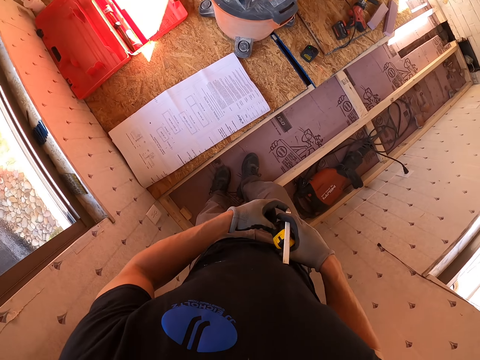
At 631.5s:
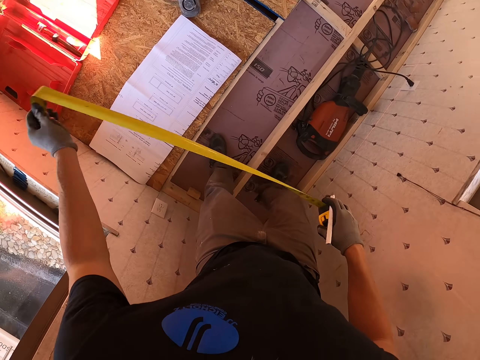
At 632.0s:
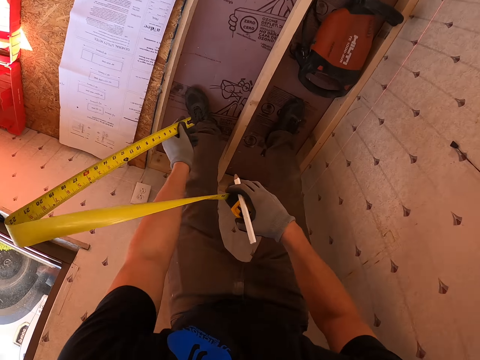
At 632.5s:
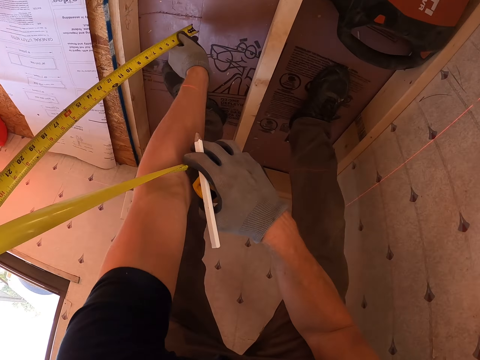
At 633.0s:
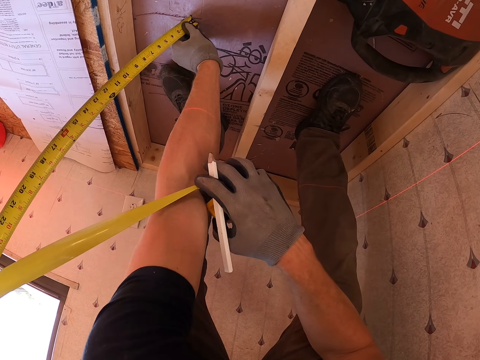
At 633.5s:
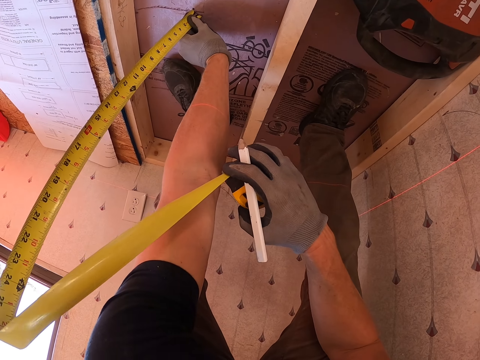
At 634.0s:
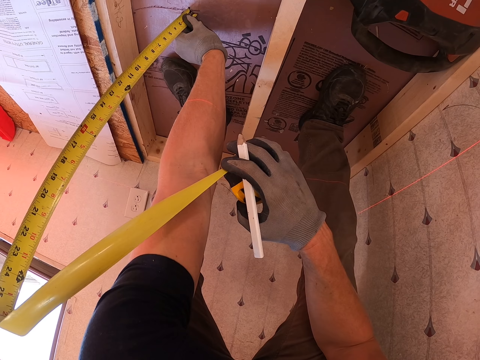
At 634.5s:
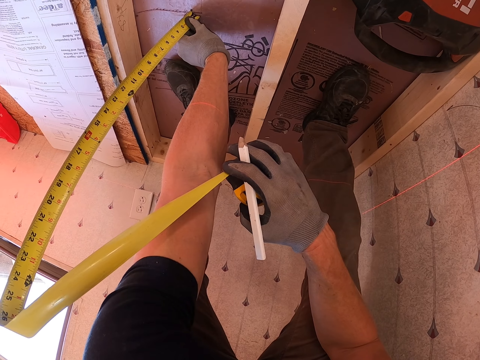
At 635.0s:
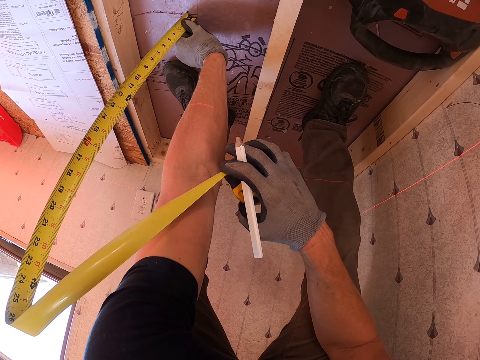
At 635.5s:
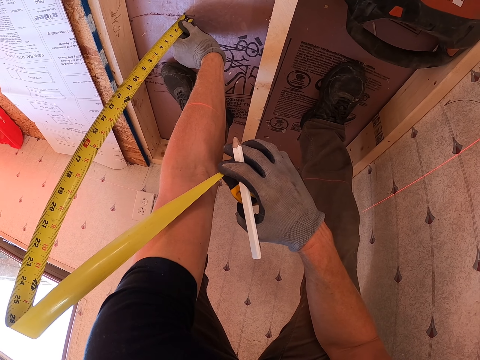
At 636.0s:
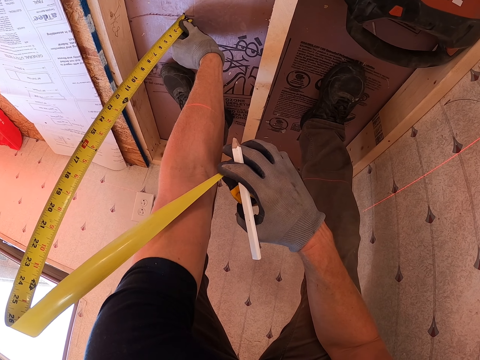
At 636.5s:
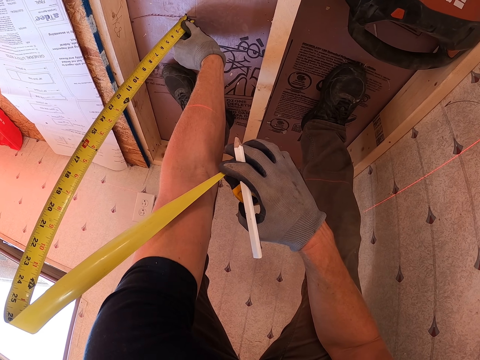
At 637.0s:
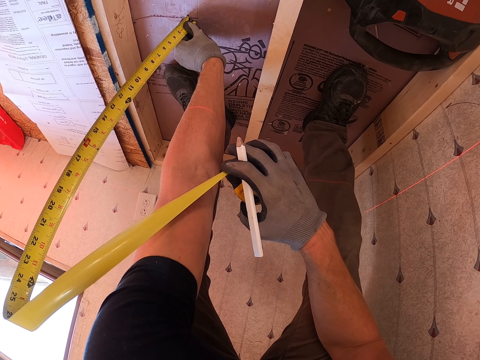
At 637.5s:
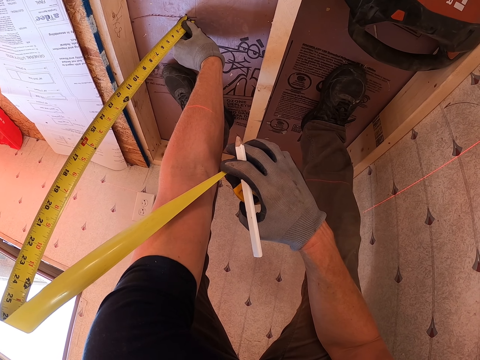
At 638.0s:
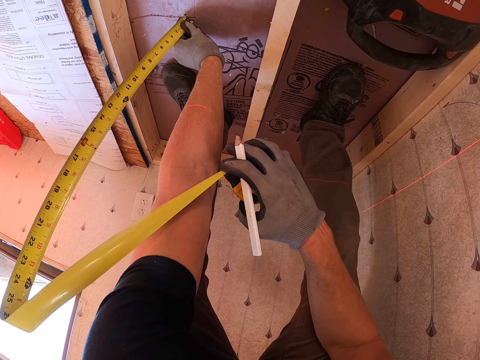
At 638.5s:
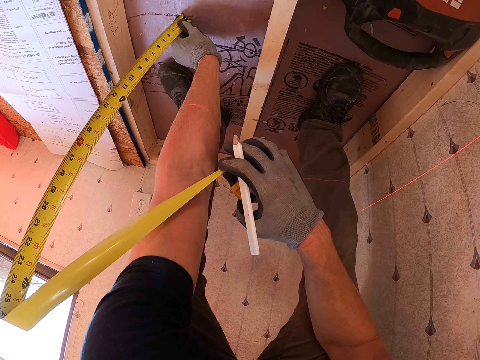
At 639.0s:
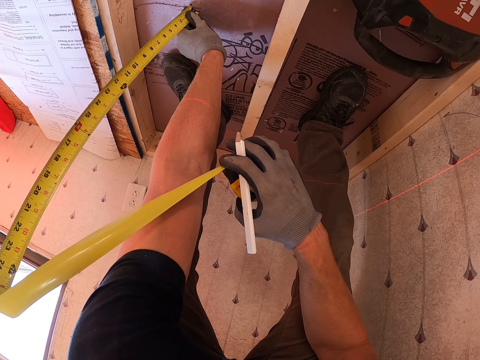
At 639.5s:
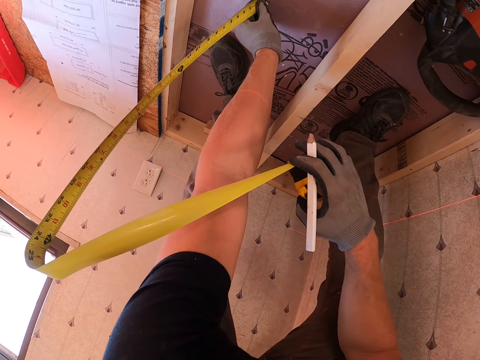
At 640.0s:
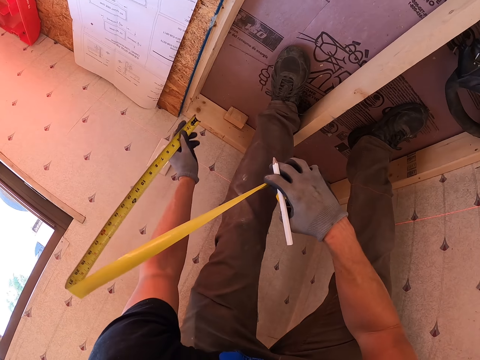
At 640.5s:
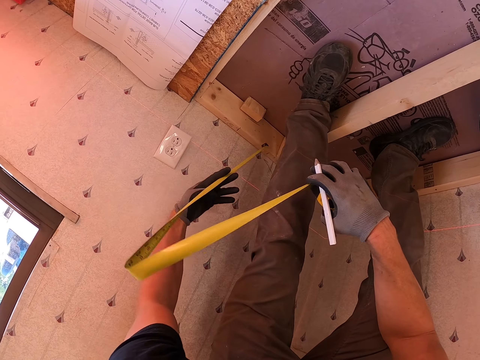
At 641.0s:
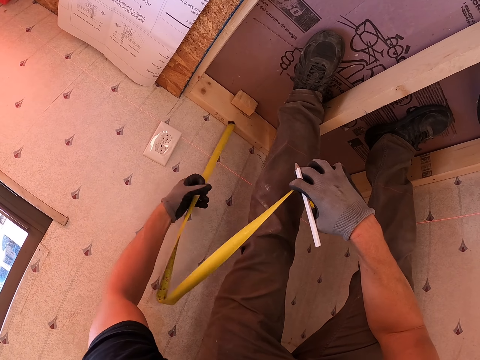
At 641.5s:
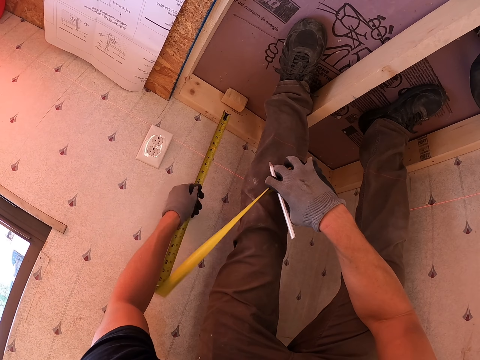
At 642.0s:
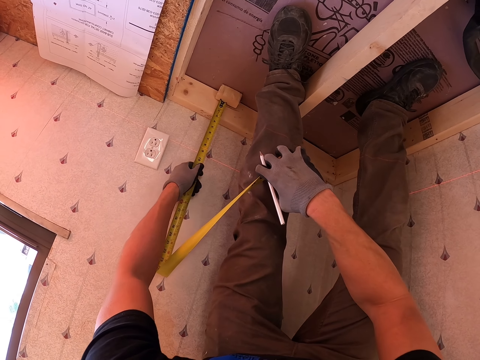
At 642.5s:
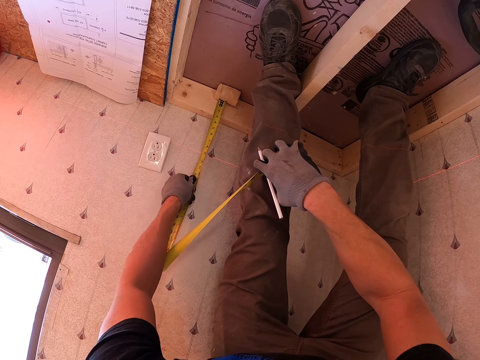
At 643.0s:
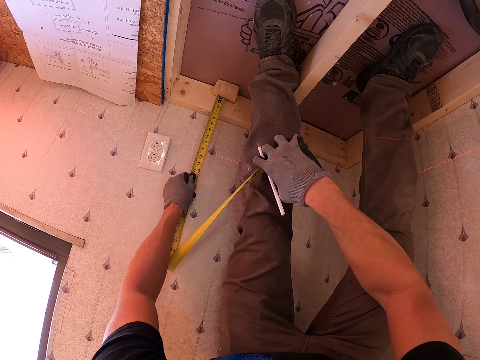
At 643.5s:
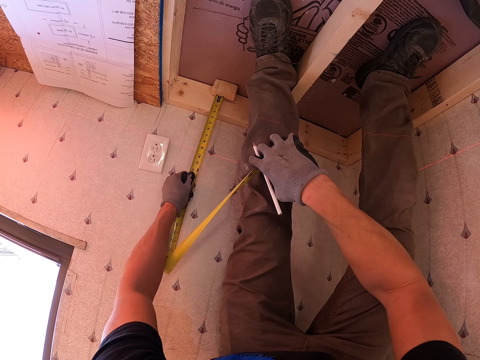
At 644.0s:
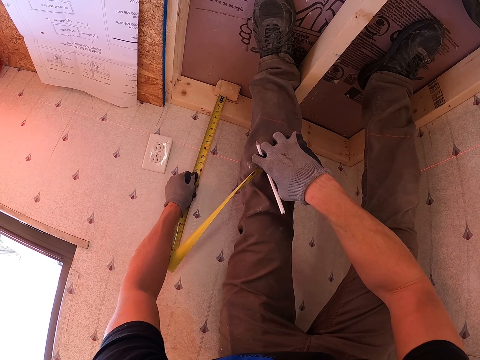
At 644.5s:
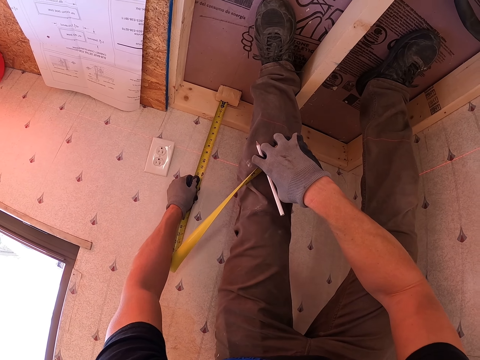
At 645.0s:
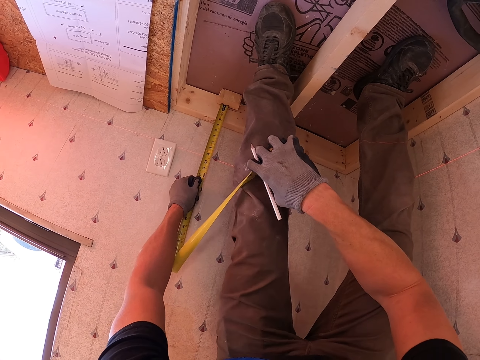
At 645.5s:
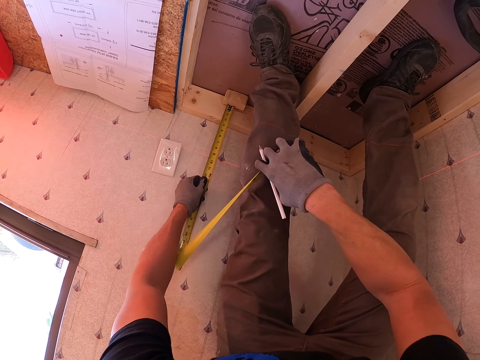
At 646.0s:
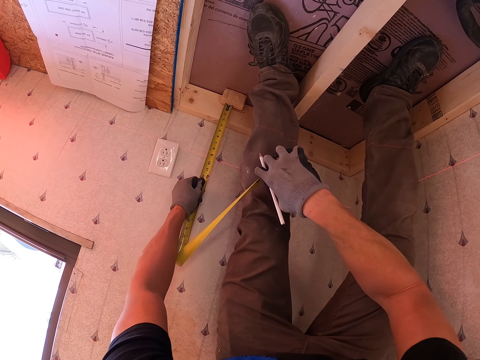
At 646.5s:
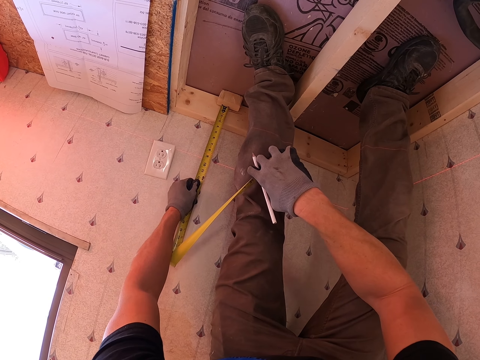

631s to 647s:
The camera wearer pulls the tape measure. They measure the floor. They measure the wall.

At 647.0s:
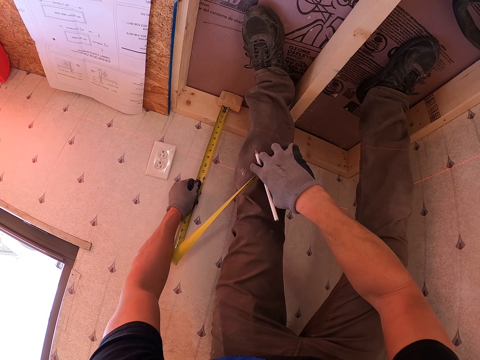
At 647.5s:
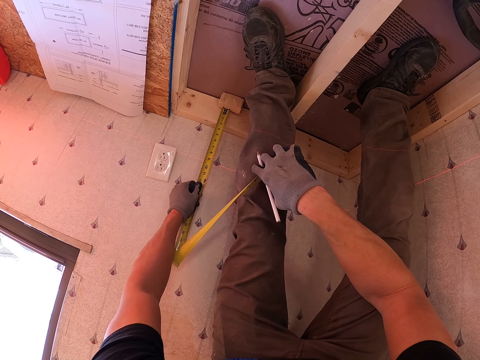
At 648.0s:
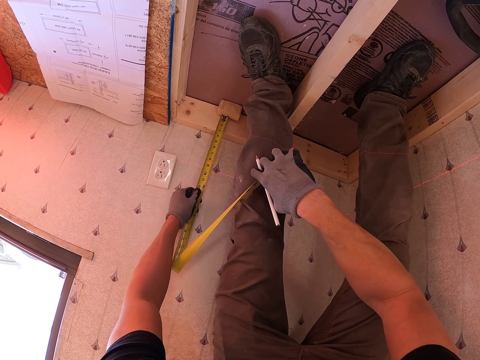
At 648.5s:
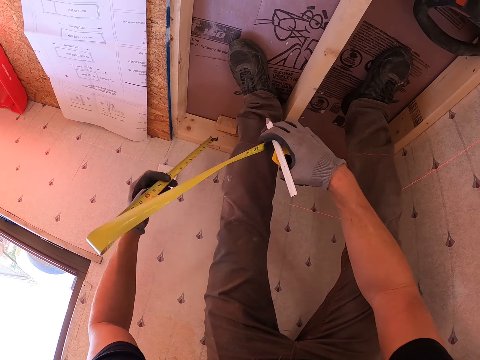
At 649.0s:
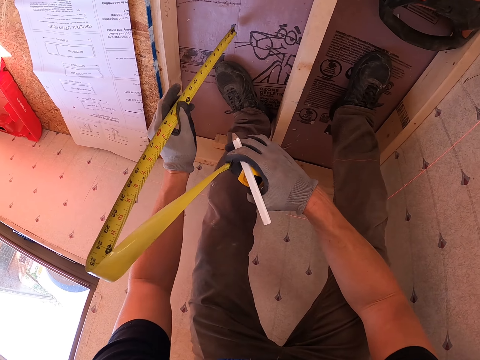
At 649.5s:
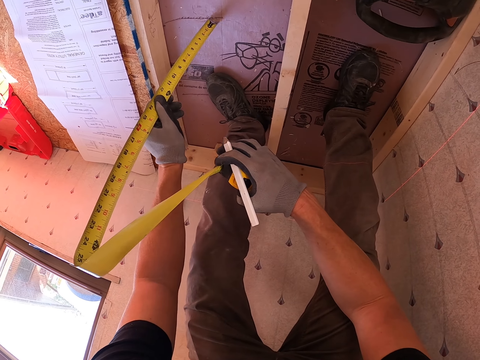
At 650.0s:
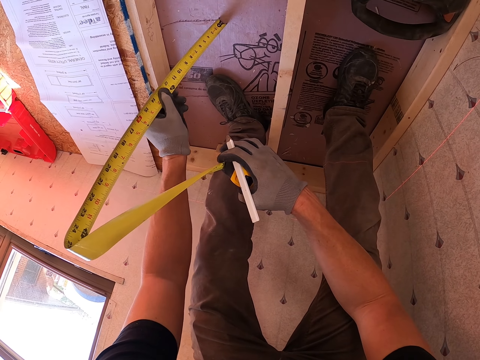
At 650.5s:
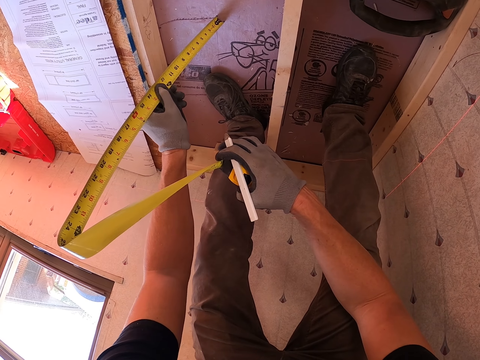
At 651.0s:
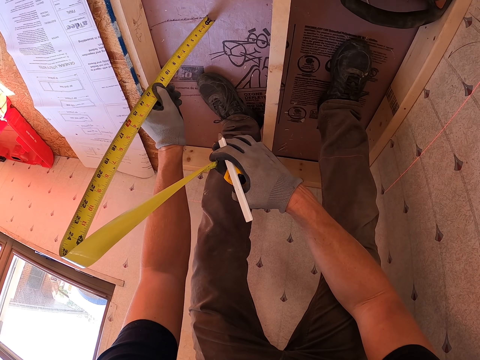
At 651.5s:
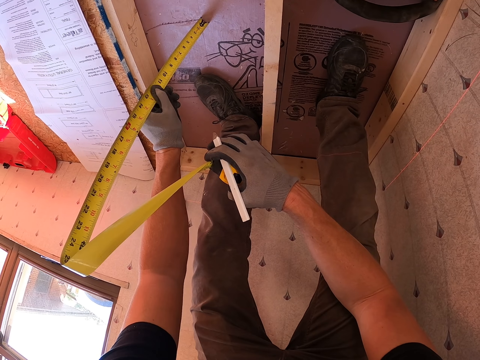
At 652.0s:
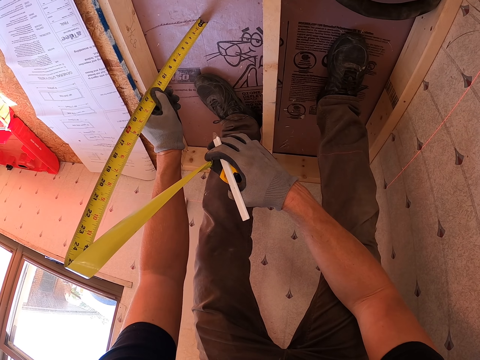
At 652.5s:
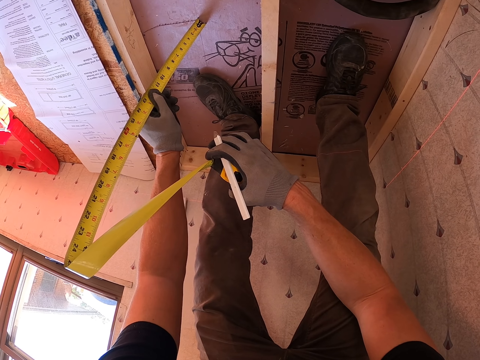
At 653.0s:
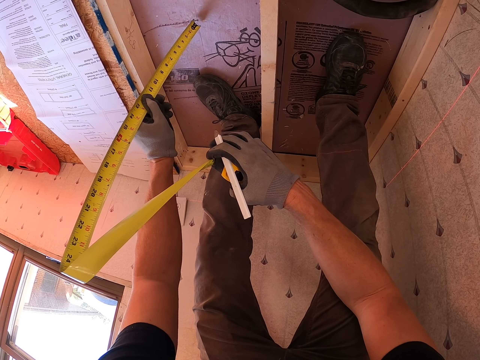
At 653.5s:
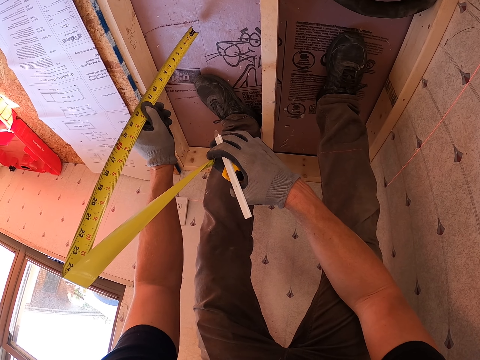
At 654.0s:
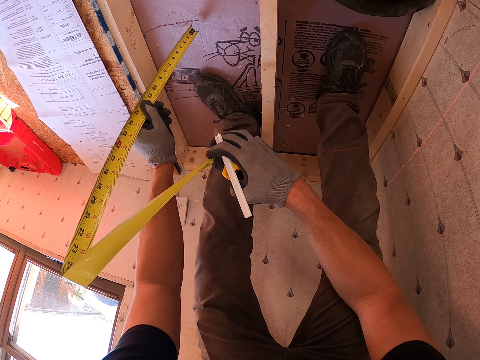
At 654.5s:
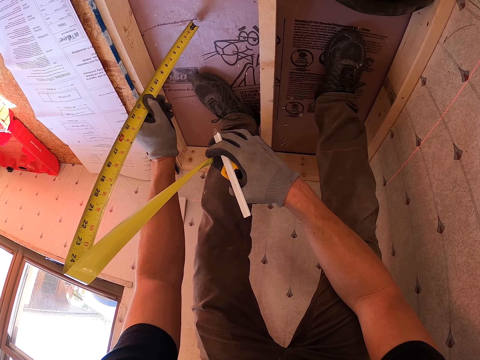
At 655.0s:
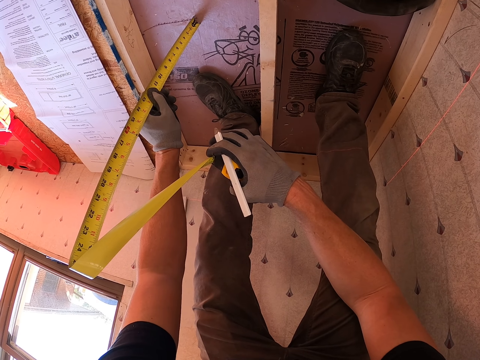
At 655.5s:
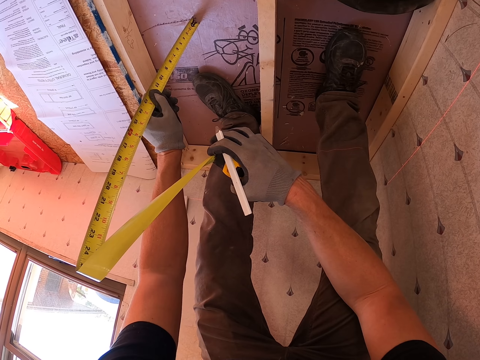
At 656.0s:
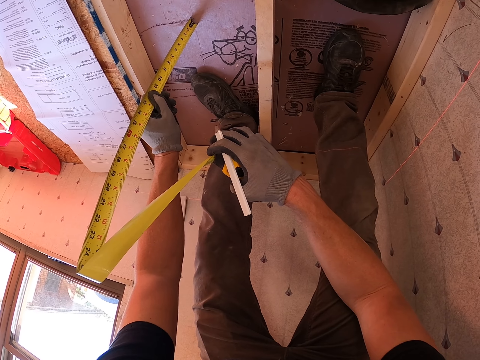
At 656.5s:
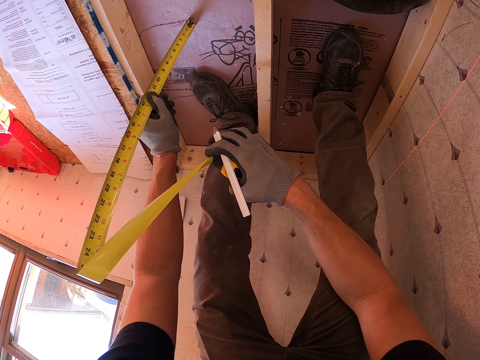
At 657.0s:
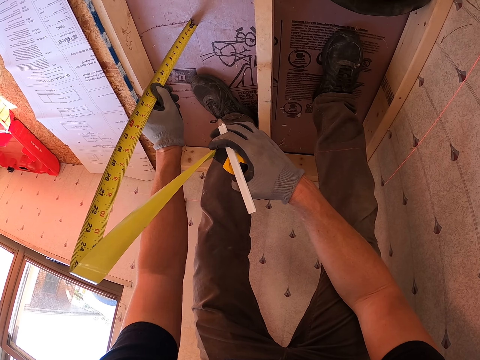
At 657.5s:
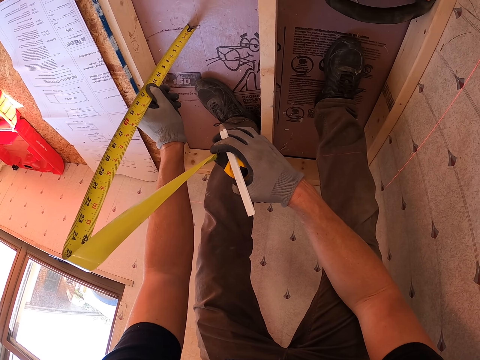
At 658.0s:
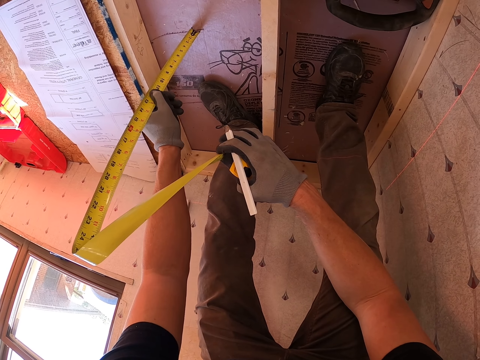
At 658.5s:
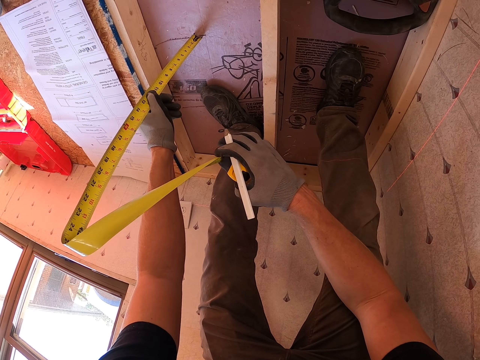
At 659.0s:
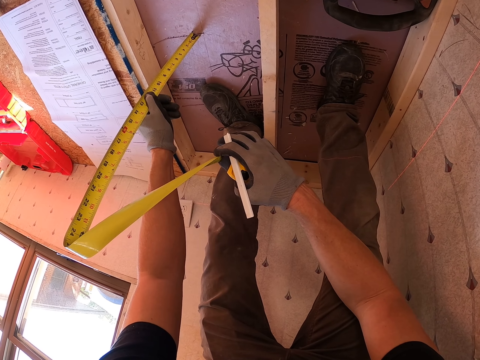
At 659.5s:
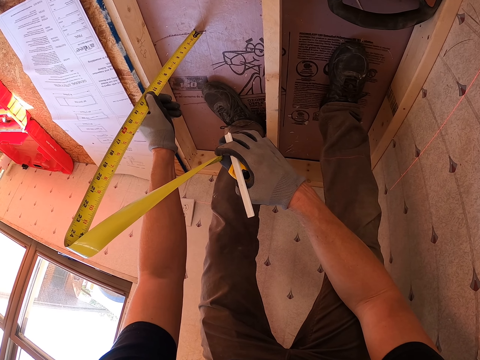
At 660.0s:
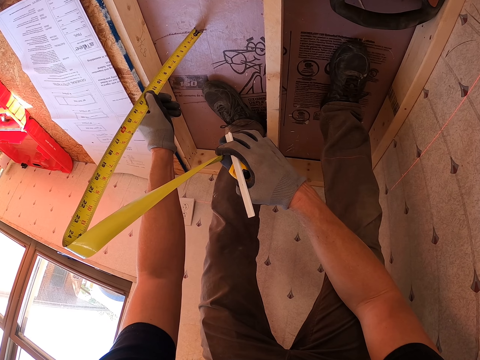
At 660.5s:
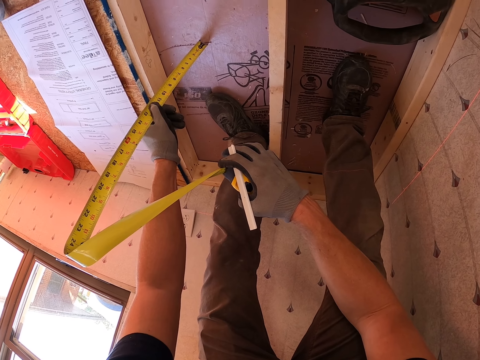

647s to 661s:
The camera wearer measures the floor.
